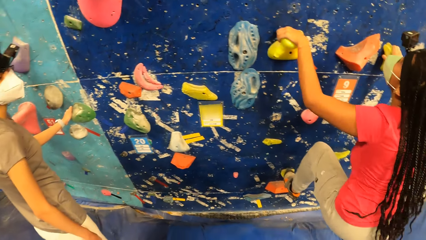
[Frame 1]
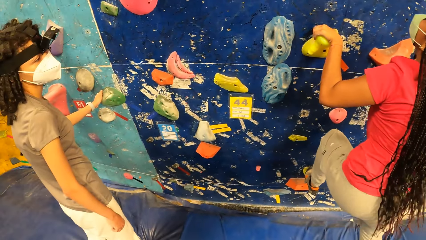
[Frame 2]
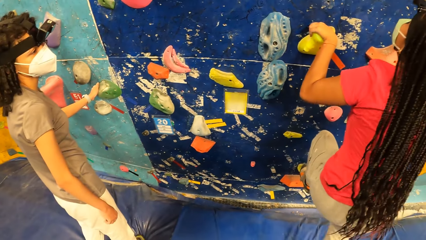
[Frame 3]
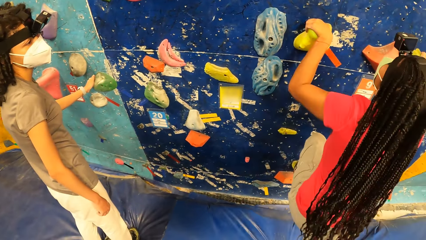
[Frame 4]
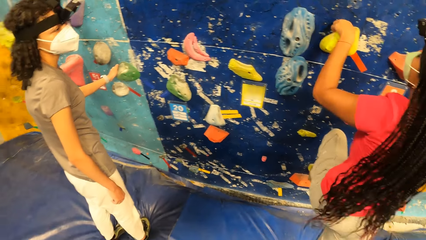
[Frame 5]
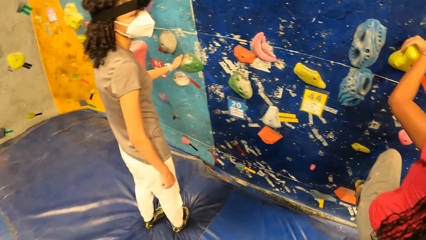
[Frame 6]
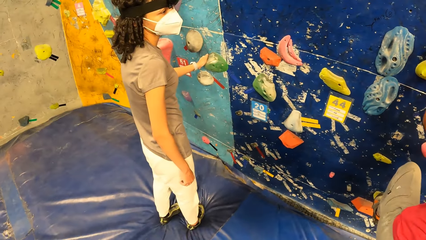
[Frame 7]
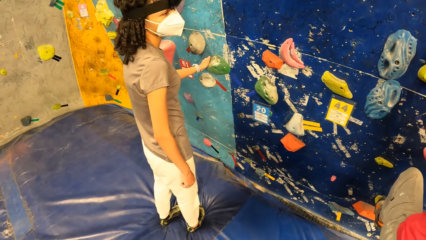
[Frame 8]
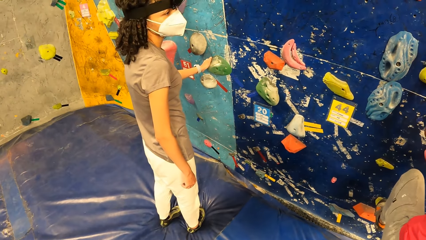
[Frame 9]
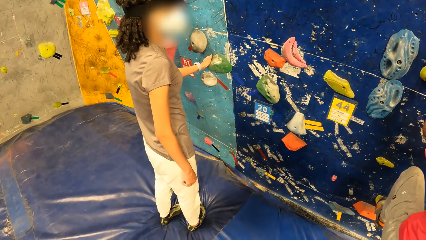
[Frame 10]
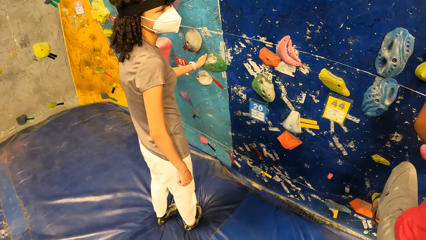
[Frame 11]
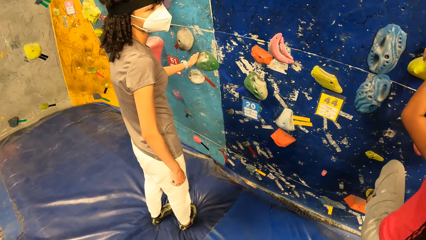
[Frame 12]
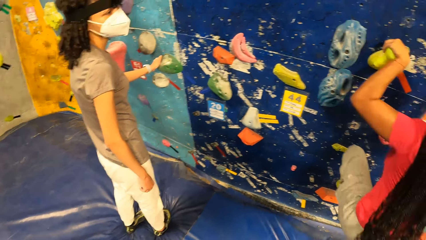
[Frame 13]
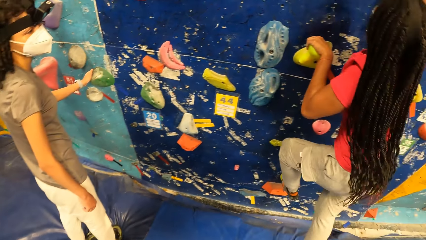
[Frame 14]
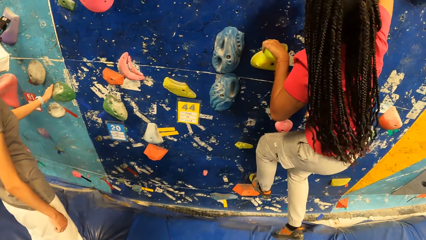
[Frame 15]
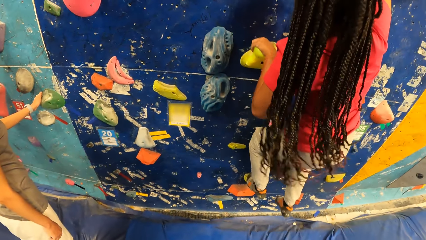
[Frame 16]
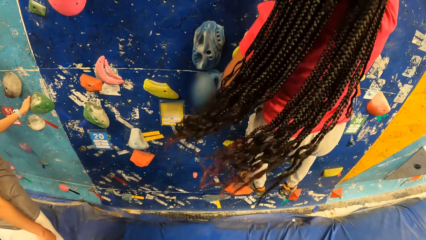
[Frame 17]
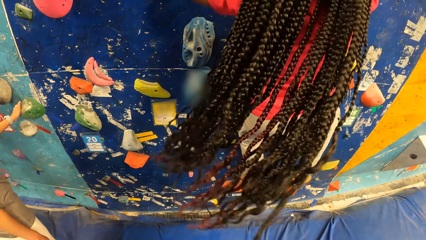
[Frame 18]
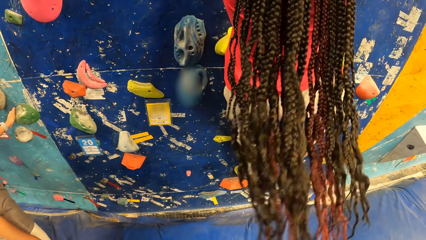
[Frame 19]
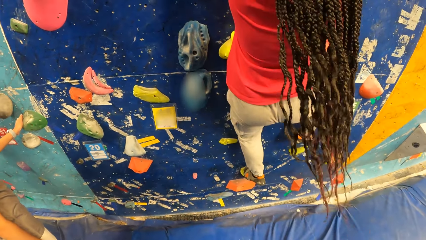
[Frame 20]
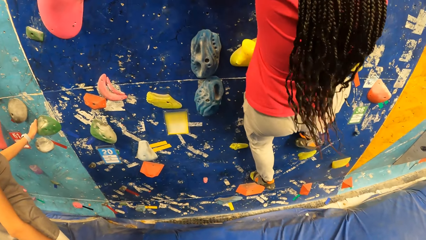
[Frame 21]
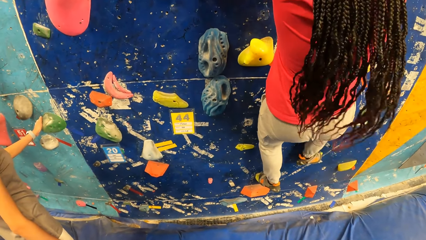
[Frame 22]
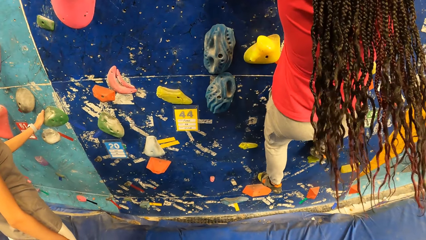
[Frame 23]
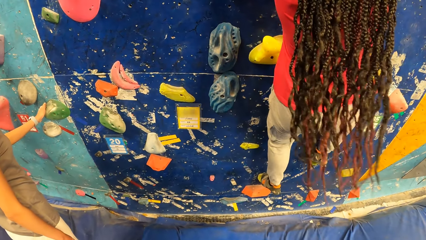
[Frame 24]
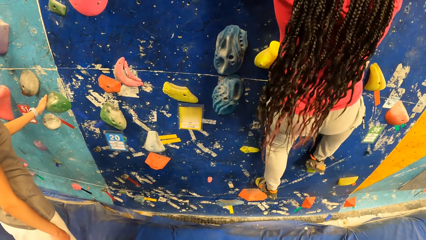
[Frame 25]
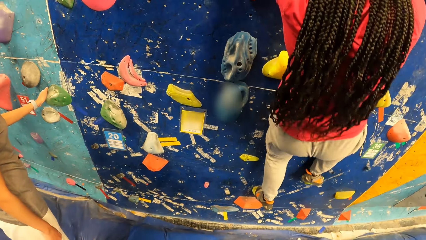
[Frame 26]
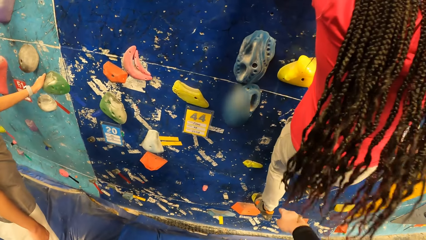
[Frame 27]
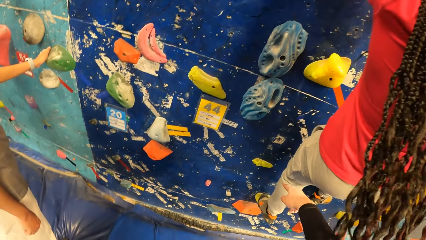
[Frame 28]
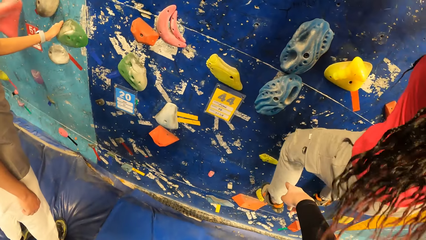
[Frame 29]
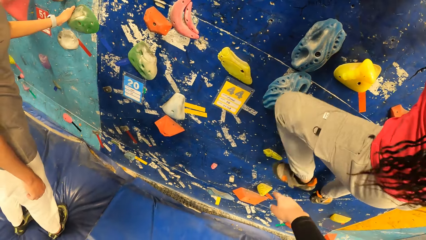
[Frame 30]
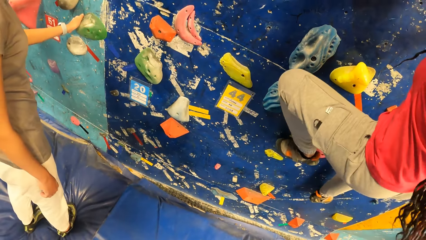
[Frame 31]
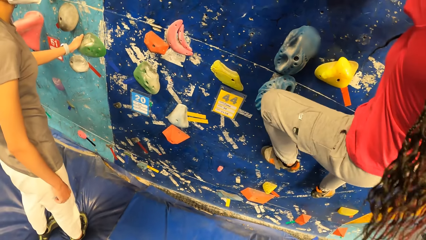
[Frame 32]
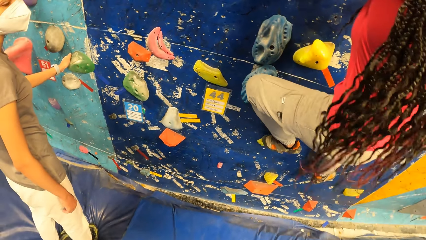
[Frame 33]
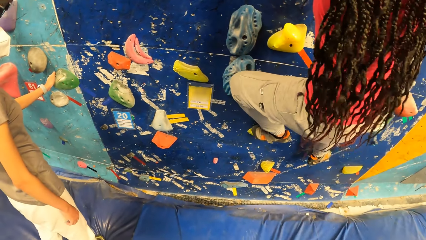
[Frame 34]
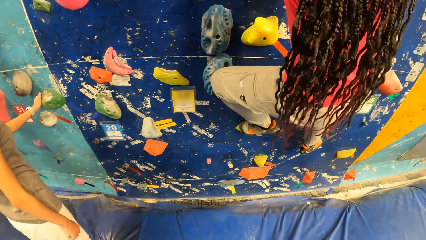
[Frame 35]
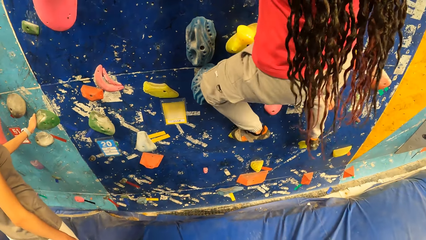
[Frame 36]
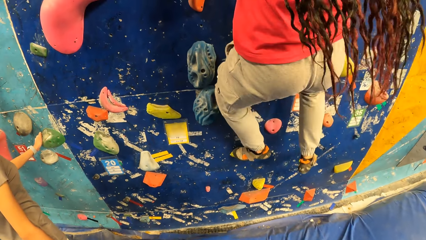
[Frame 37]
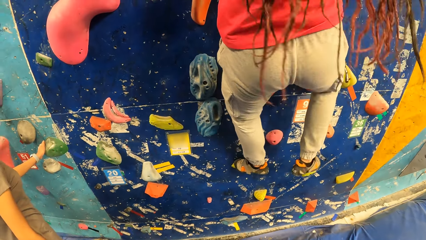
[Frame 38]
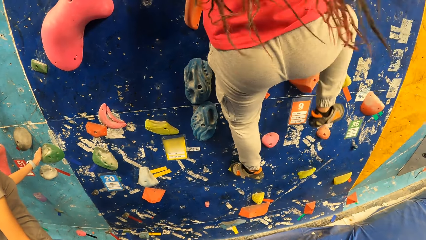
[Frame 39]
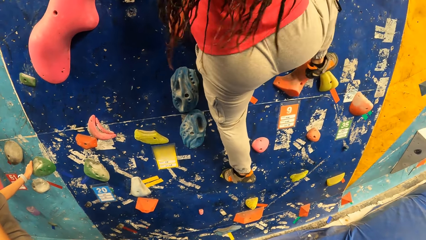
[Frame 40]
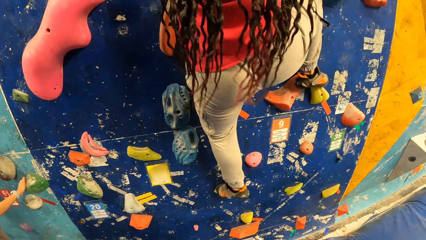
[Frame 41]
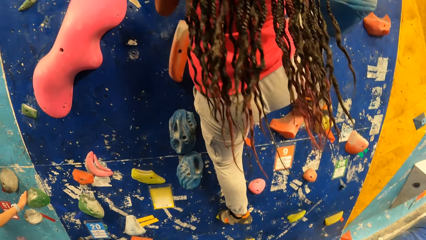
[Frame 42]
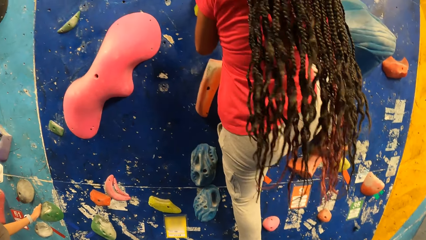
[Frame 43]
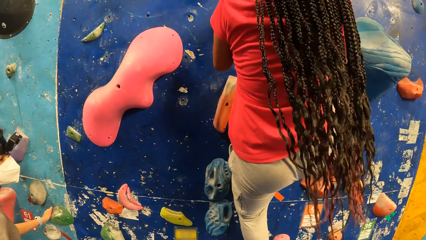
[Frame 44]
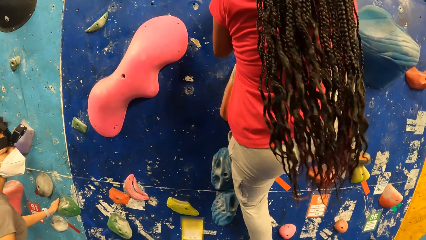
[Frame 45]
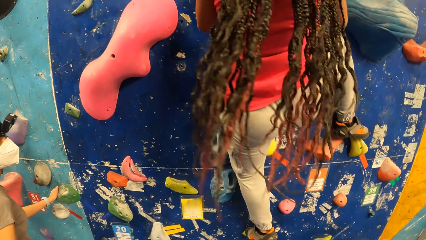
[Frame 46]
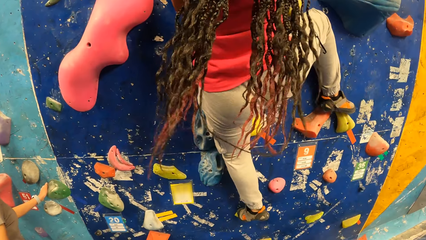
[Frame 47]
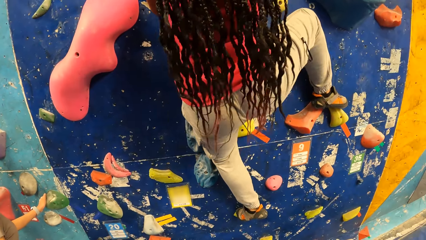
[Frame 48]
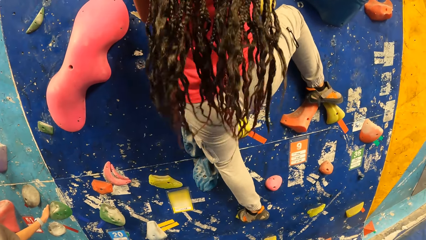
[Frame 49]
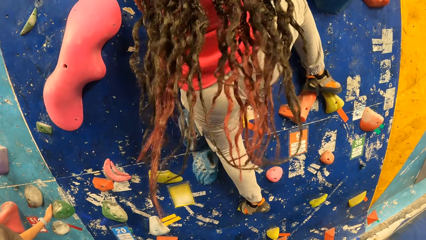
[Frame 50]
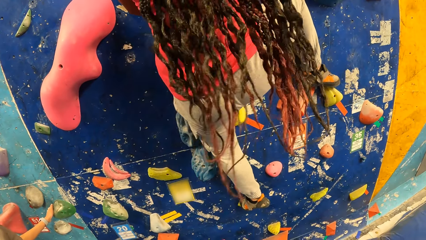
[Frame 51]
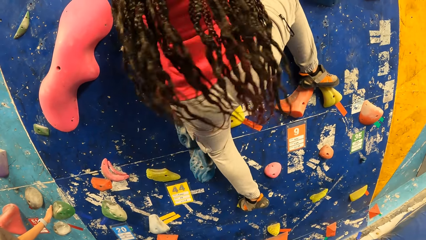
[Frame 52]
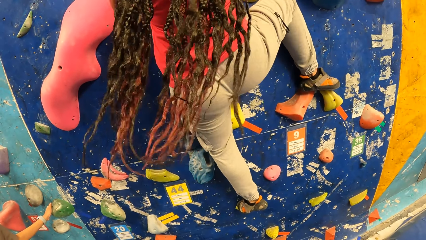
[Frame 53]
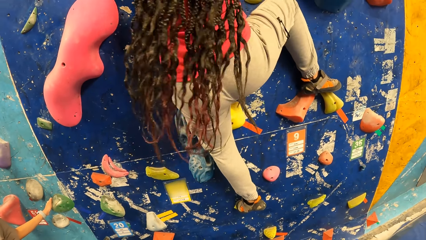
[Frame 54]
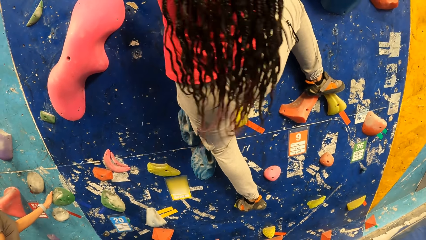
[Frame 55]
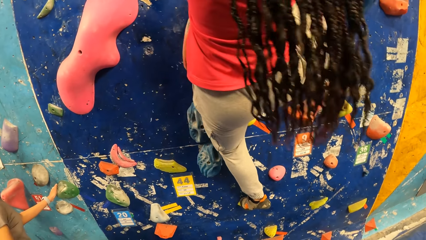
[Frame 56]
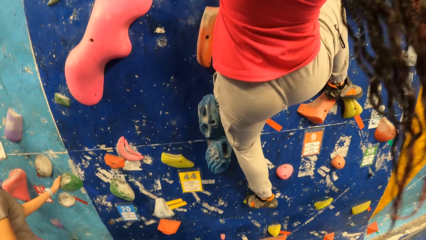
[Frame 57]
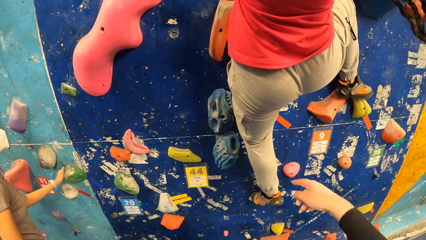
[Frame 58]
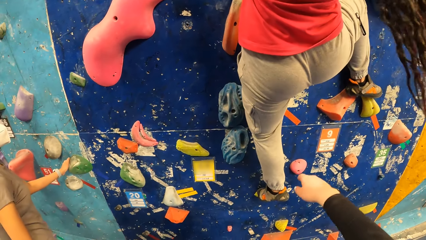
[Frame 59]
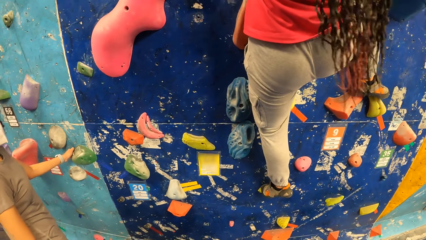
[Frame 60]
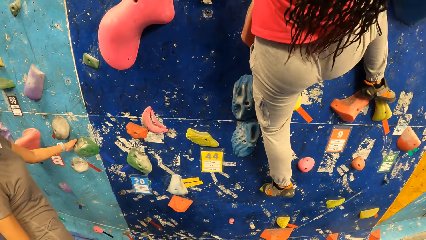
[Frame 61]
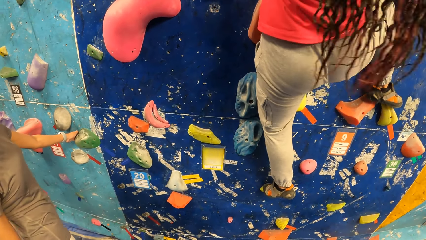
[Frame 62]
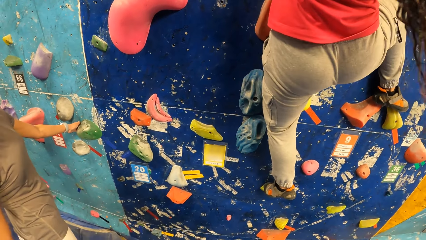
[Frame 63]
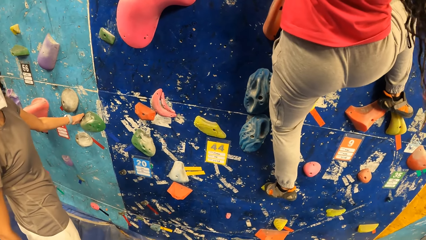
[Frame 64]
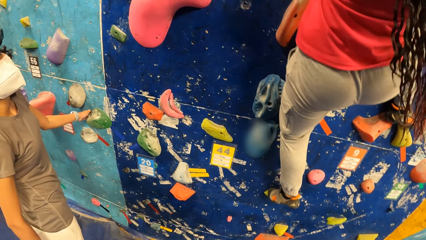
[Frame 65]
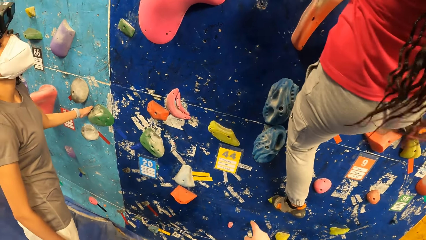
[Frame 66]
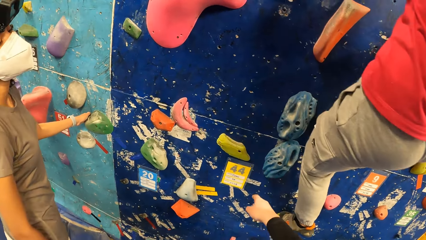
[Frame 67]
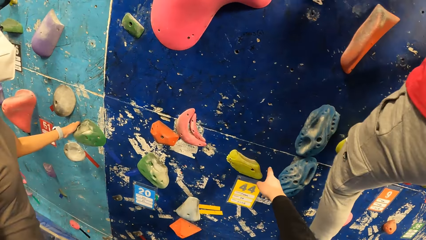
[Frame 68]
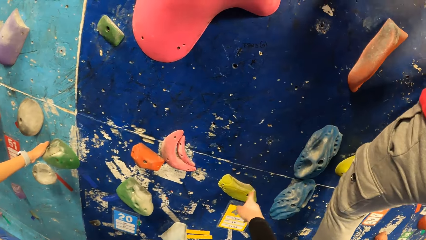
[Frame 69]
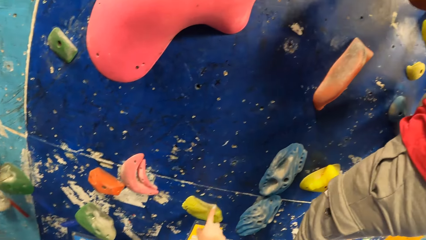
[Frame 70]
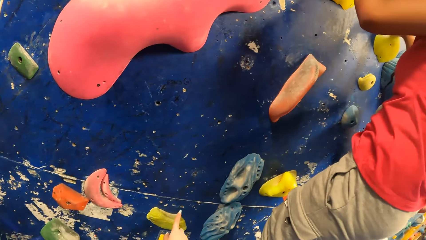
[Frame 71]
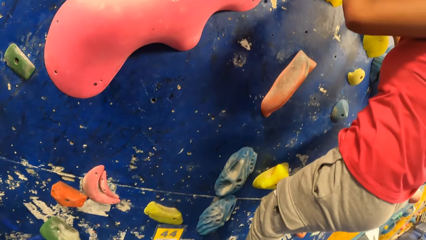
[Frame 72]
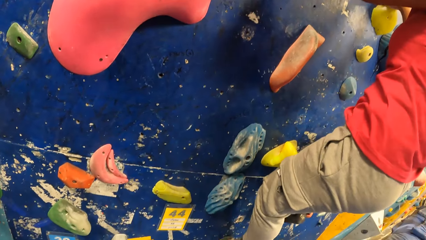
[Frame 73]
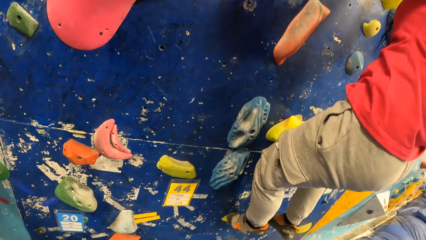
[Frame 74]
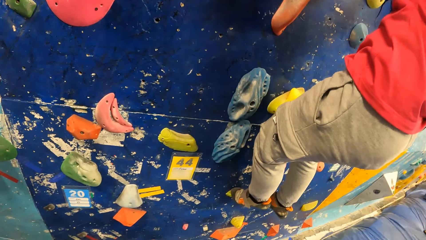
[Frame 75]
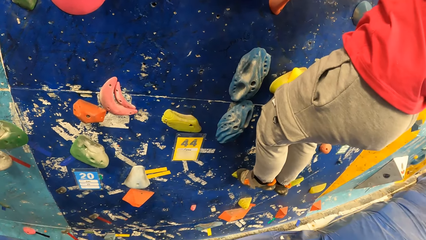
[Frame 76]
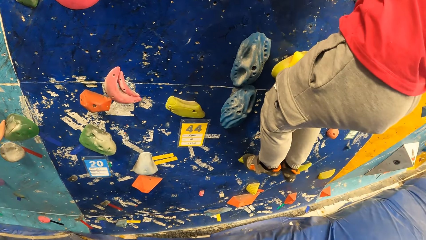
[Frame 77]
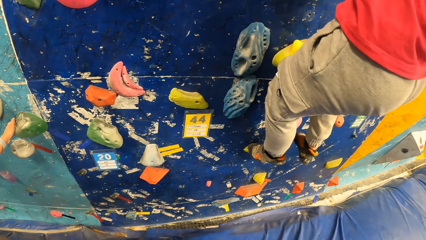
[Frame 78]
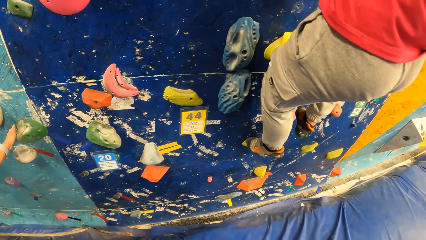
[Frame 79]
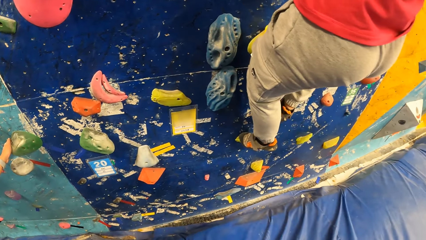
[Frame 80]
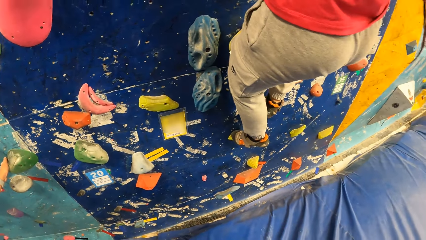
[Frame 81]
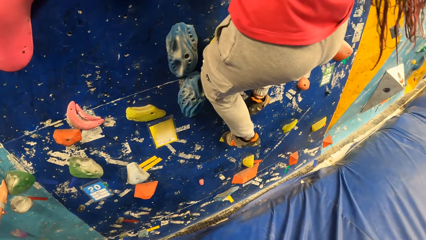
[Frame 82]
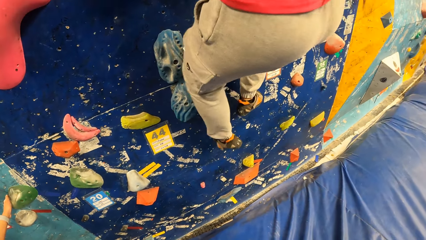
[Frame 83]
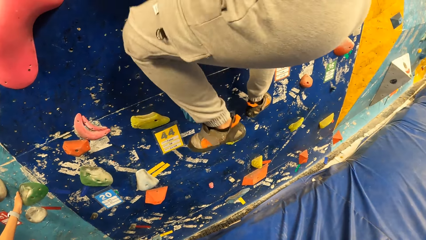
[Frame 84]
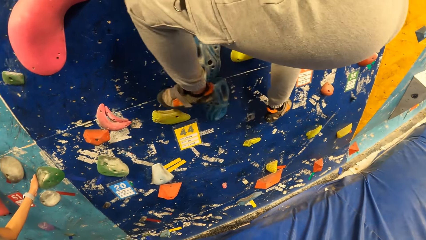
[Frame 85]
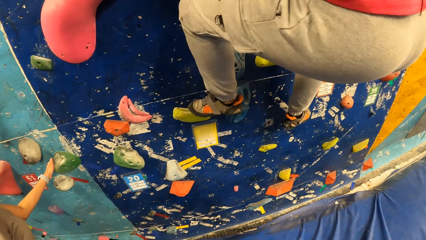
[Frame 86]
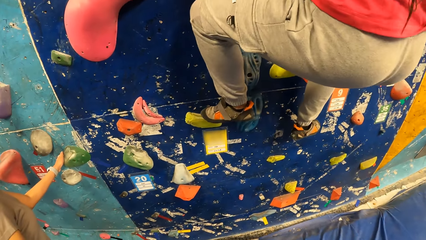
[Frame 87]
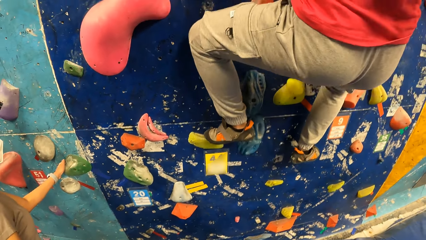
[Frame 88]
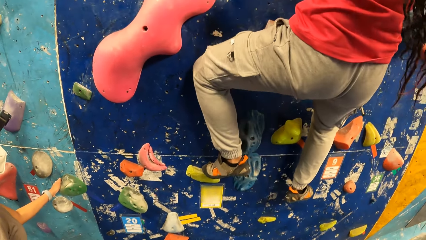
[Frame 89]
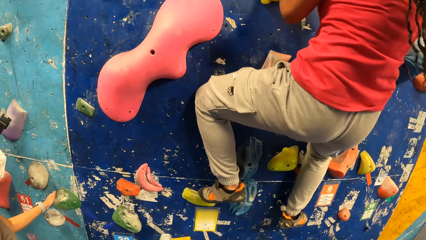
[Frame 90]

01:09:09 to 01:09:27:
The camera wearer points at the hand hold on the wall with her right hand. She points at the hand hold on the wall with her right hand repeatedly. She touches the hand hold on the wall with her right hand. A woman climbs the wall with the hand holds in both hands.
